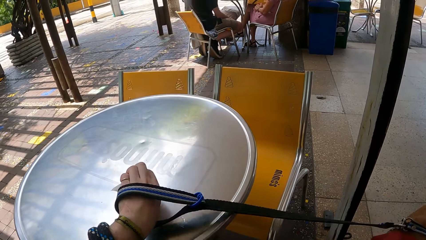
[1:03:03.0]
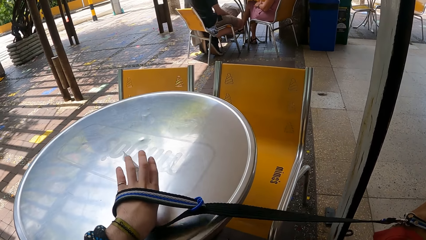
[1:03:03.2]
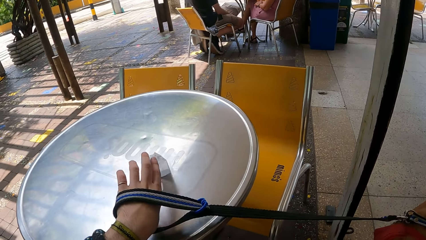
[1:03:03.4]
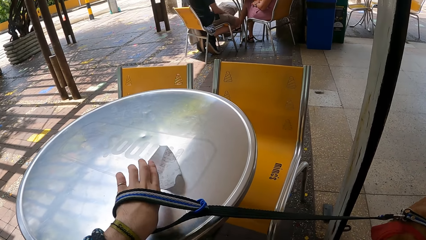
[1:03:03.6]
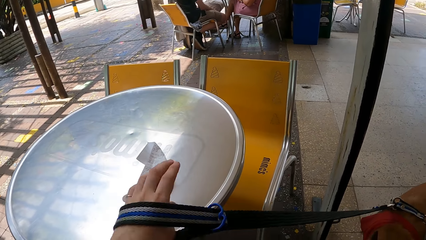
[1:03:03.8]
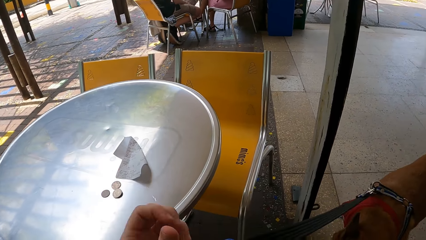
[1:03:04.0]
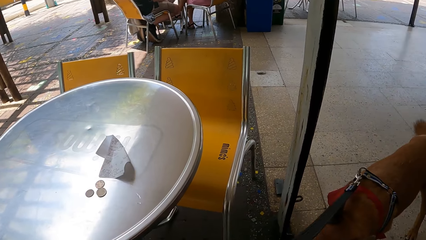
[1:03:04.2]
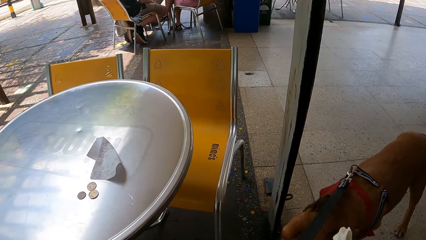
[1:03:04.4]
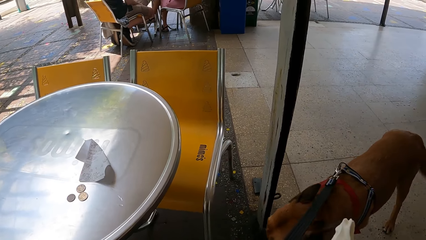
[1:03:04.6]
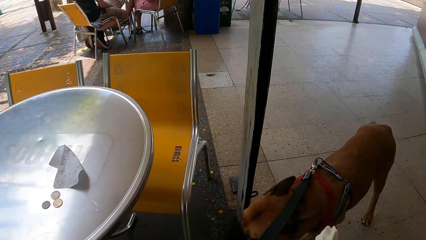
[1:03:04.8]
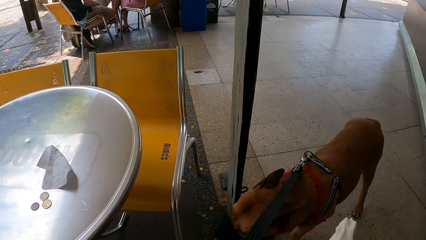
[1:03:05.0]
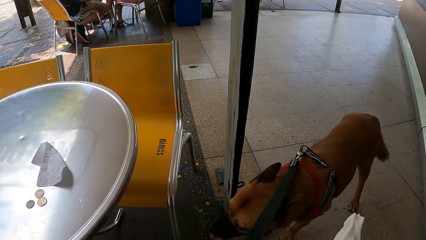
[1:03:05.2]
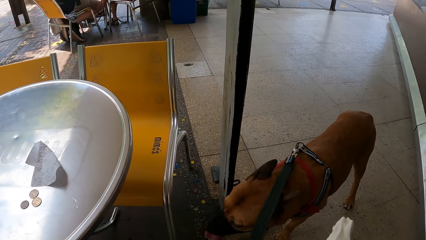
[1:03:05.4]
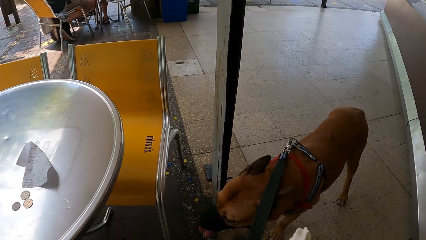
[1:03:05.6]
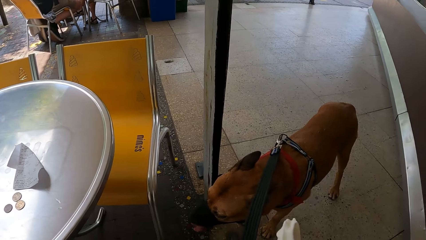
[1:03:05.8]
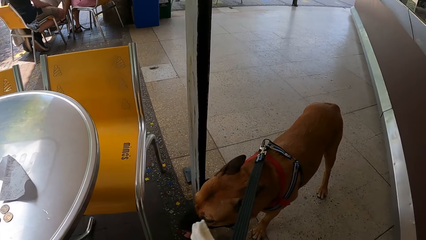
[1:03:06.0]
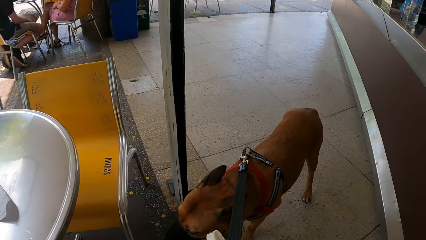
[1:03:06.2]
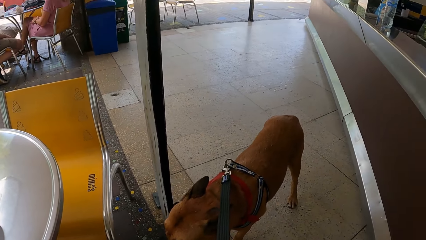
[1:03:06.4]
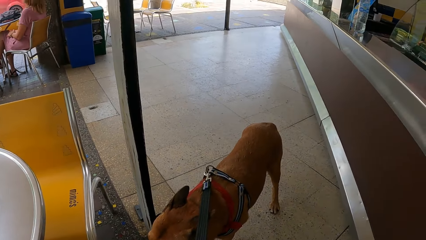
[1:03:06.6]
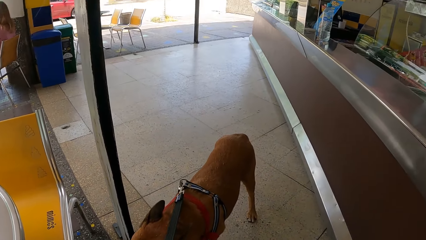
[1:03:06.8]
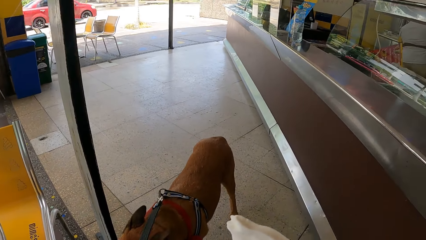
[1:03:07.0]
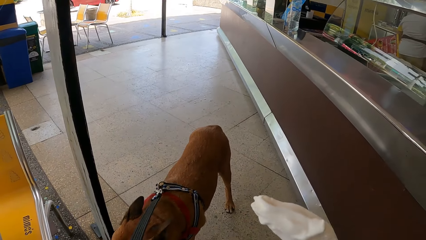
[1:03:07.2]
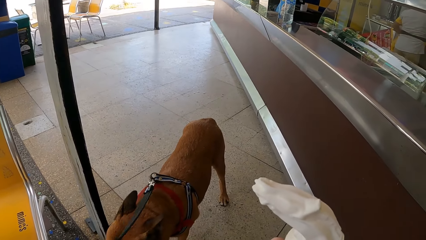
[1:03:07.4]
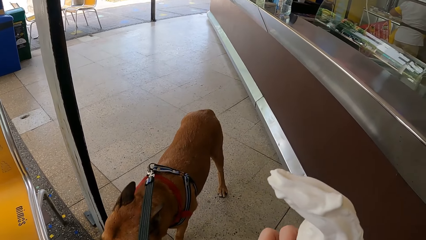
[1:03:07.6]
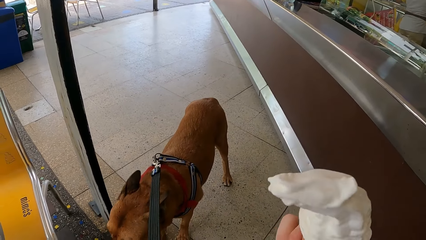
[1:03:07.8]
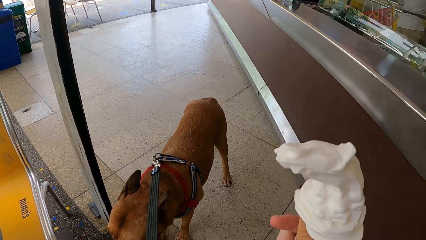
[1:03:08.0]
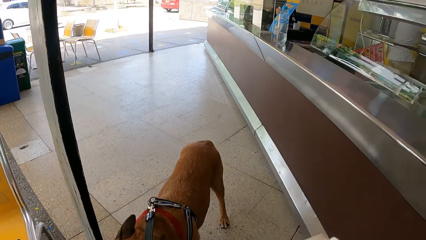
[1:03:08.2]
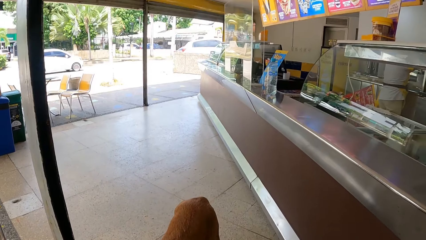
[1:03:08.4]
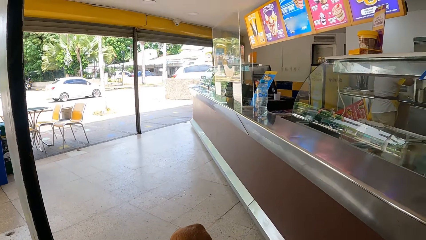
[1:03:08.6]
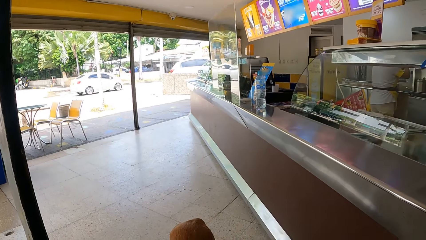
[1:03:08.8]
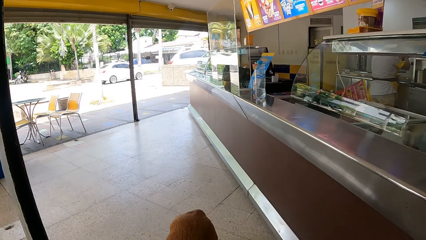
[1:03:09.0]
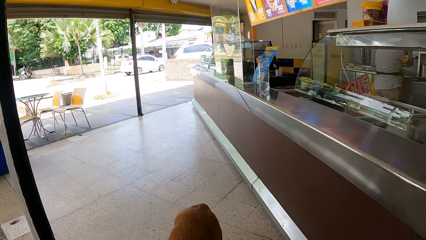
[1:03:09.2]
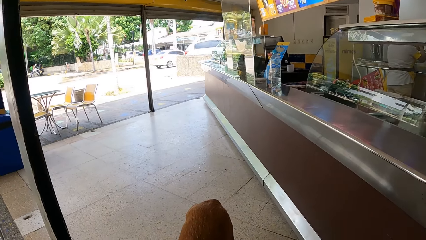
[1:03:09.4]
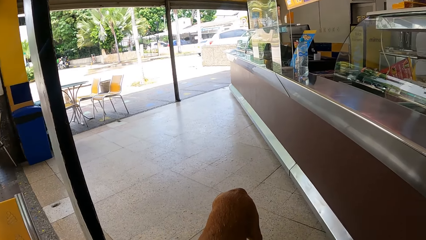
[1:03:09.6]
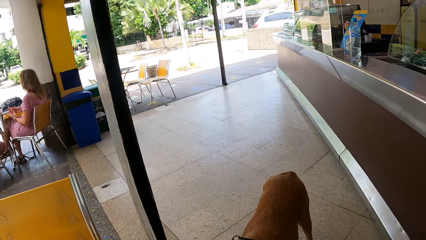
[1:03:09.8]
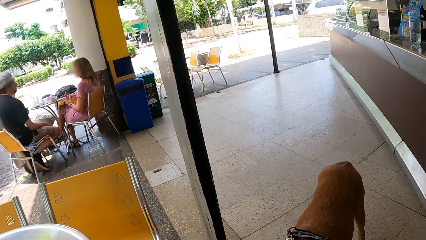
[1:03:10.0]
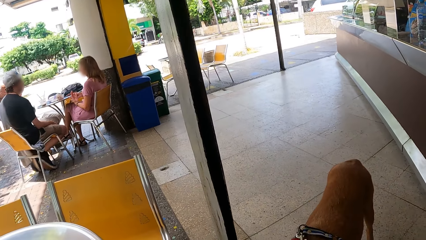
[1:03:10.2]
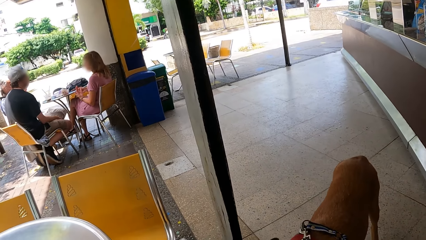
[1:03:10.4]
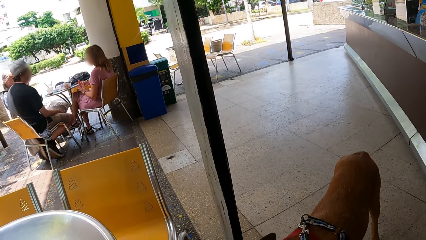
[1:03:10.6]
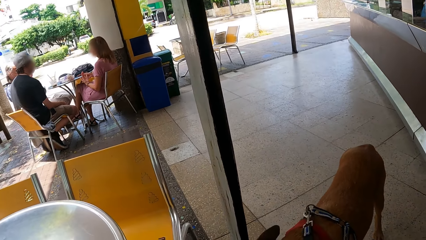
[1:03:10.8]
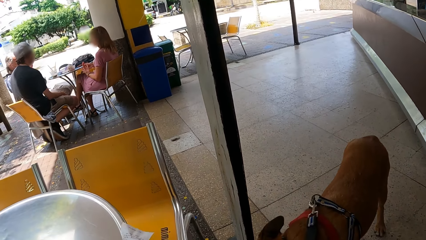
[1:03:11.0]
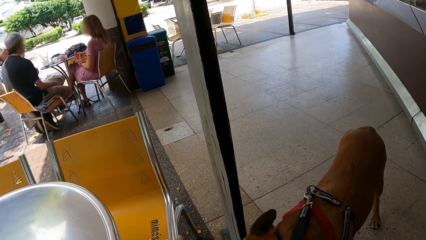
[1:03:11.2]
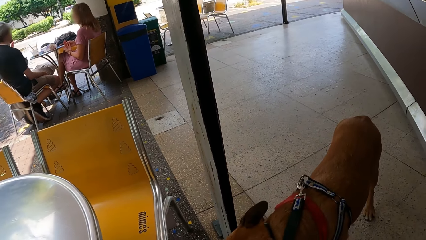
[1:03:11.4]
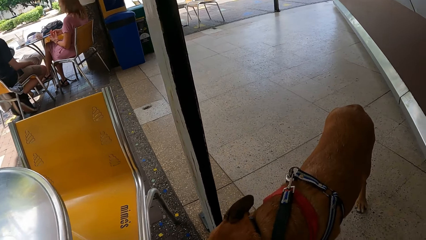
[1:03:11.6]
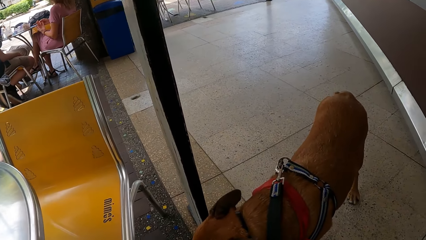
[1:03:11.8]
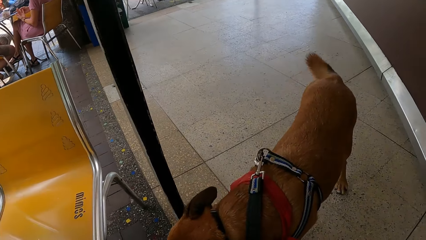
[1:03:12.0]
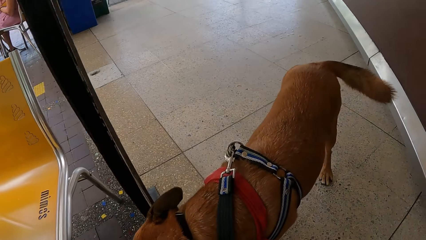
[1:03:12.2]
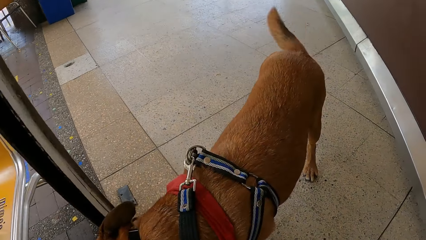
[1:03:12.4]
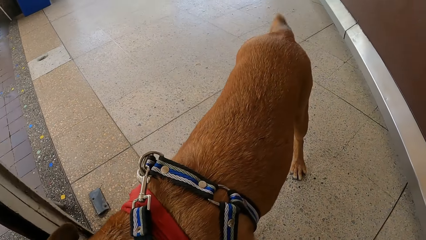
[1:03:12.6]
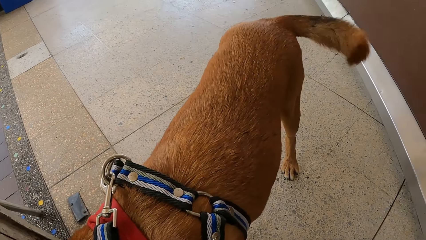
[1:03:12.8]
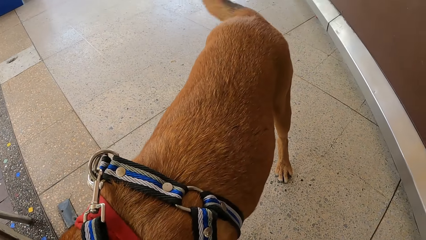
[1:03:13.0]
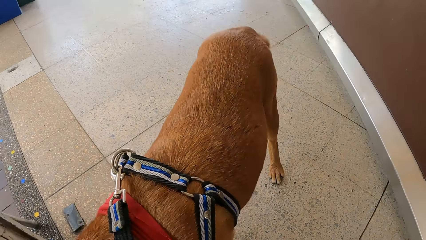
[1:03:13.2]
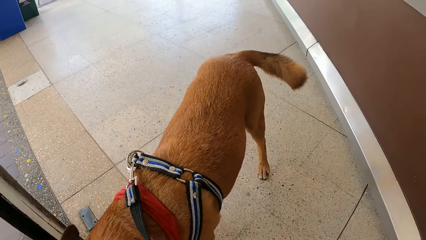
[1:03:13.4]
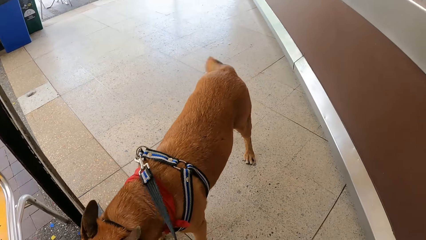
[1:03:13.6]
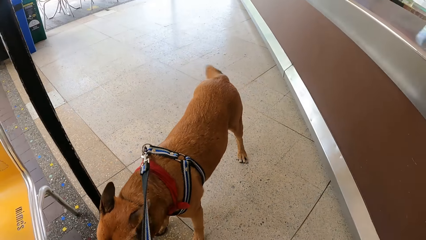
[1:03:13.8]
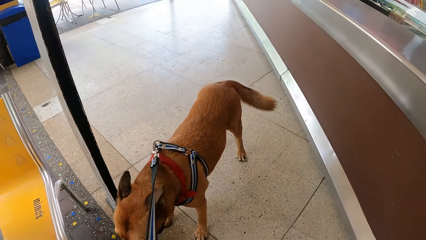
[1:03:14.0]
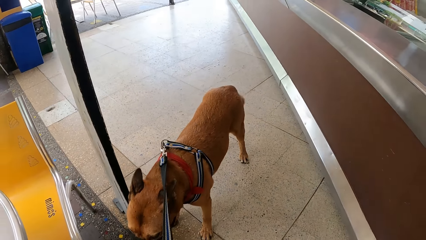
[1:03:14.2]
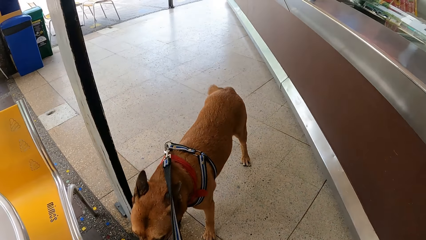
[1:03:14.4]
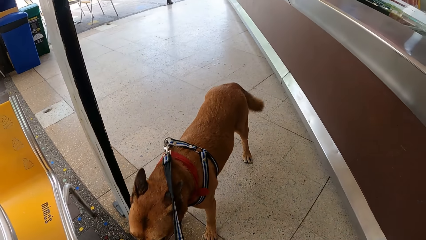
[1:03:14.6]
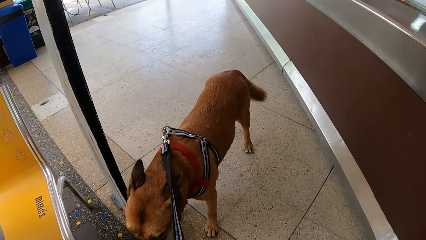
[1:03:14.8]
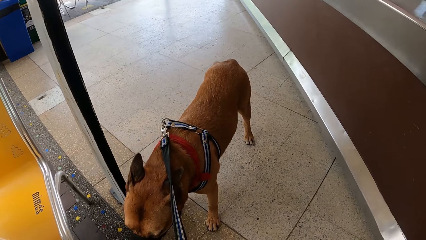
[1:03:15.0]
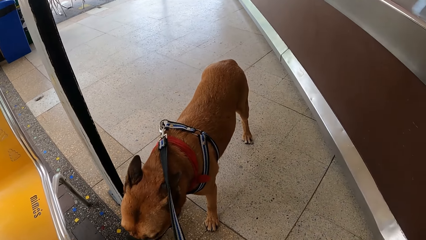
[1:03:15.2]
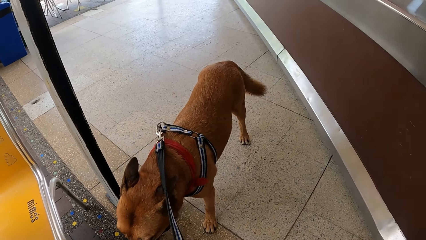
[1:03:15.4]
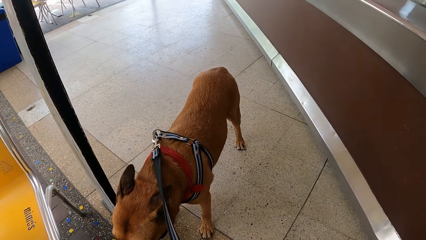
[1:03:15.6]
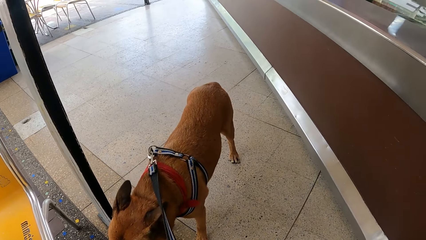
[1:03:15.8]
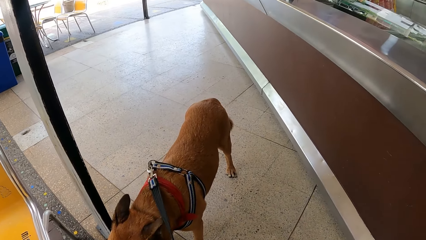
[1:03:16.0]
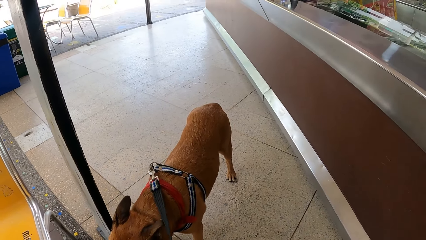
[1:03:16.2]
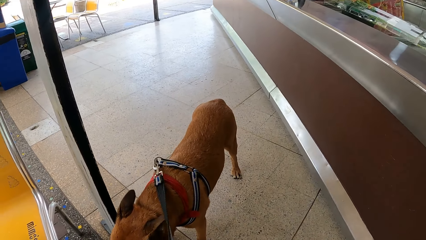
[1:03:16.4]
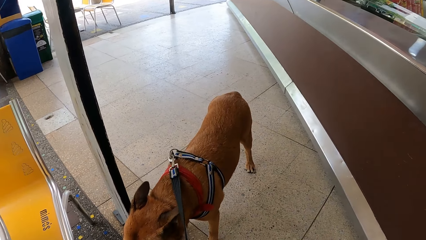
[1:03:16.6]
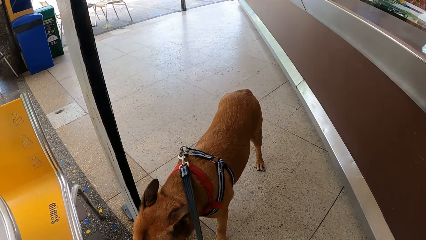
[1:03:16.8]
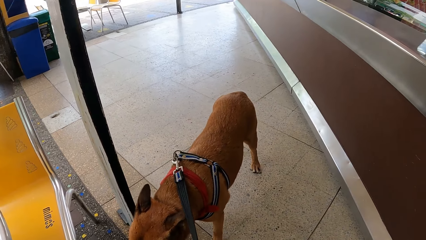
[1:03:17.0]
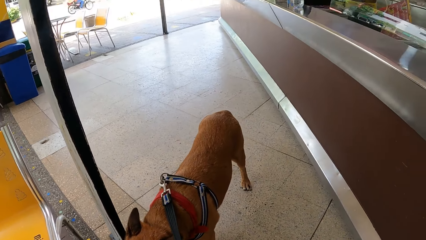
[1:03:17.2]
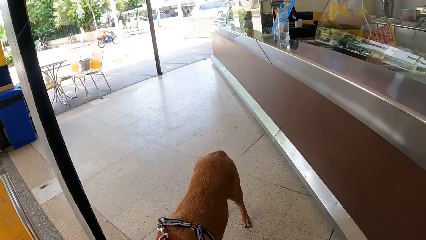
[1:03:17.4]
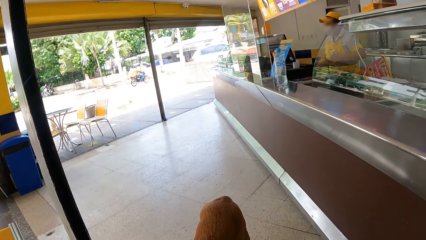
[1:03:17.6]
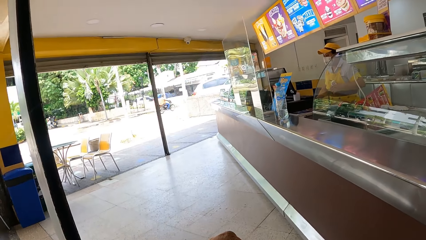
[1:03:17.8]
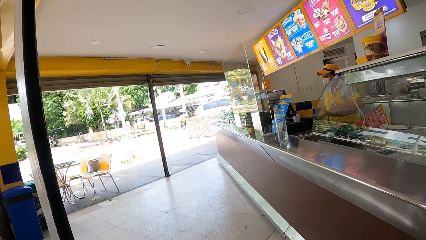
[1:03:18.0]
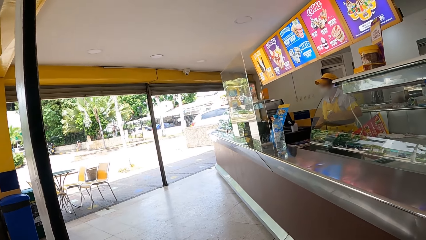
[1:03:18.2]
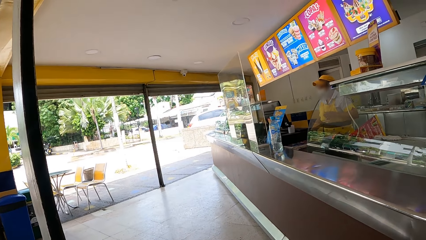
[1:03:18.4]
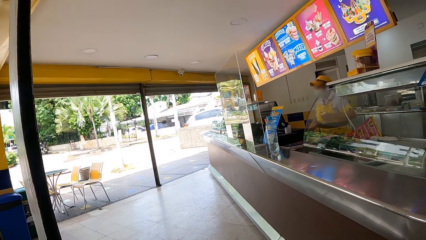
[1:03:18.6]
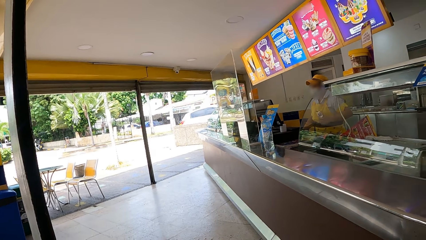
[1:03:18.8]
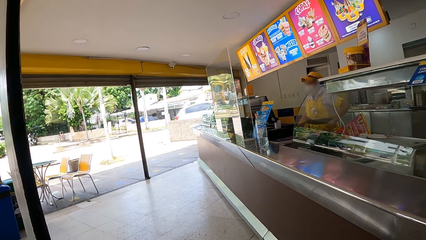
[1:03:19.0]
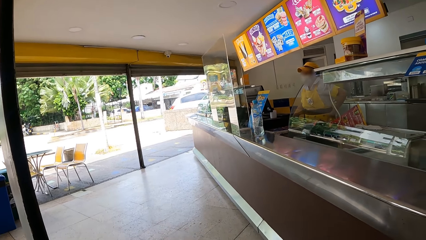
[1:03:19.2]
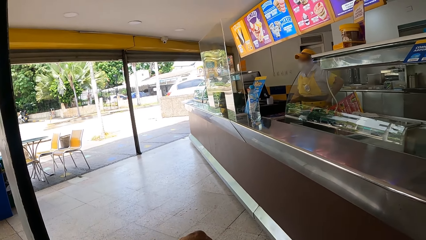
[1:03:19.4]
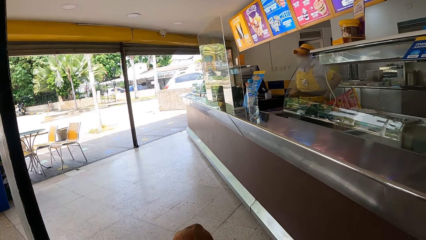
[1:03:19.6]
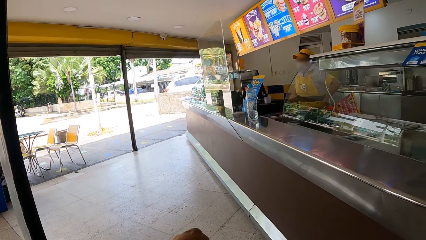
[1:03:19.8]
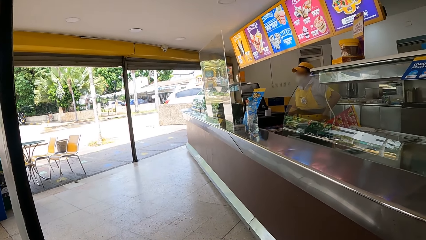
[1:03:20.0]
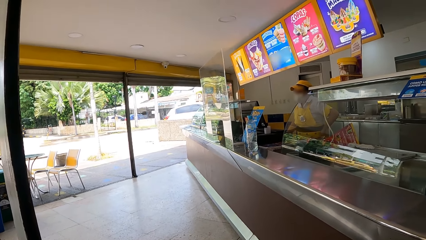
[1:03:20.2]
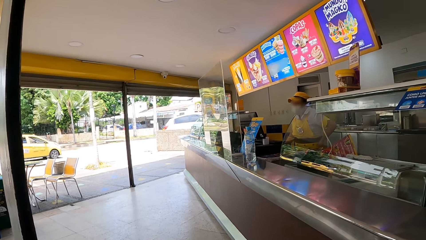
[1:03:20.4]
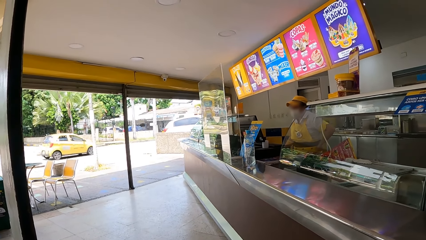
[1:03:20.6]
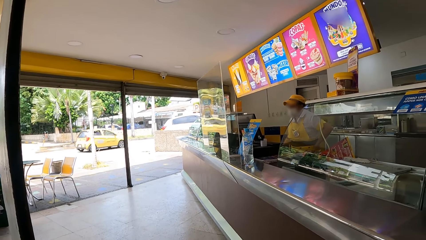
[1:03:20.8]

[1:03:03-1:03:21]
The camera wearer drops coins on a table and drops a receipt on the table. They adjust a dog leash on their hand. They adjust an ice cream. They lick the ice cream. They lean towards a dog. They look at the dog. They hold the dog leash. They look around.
